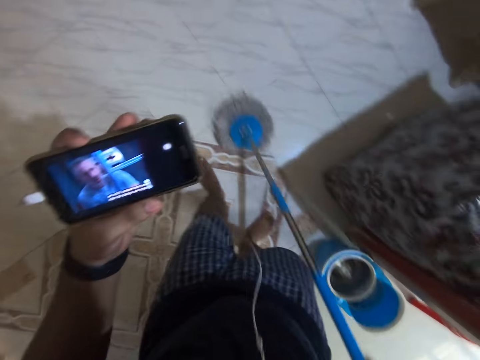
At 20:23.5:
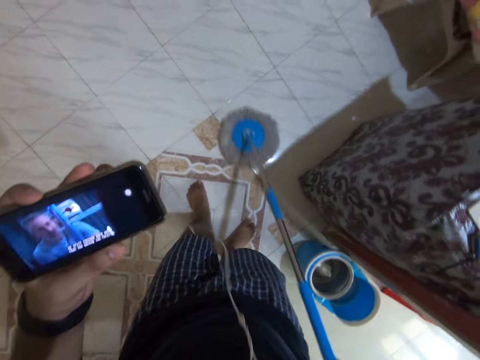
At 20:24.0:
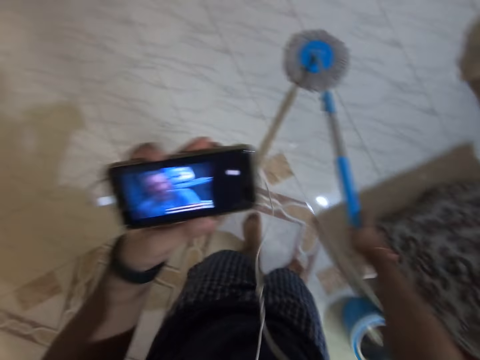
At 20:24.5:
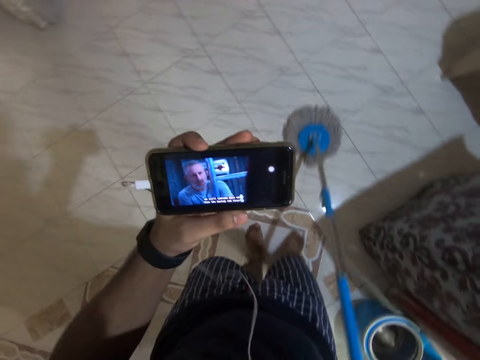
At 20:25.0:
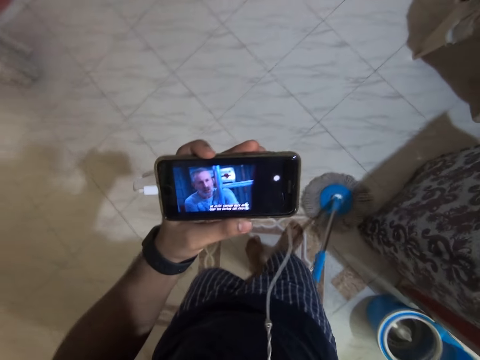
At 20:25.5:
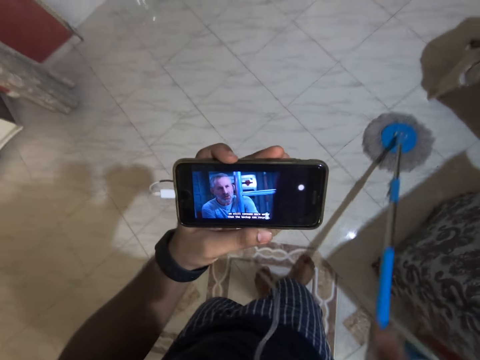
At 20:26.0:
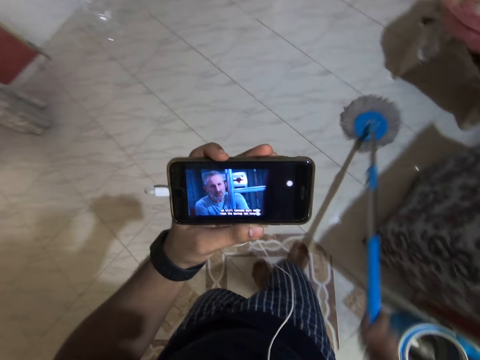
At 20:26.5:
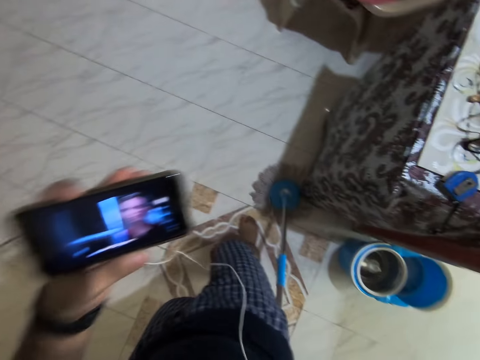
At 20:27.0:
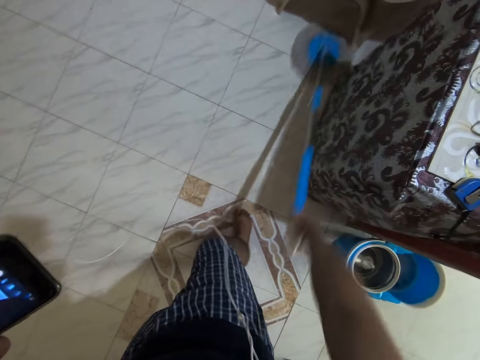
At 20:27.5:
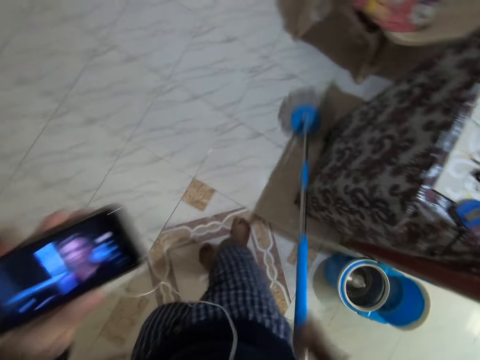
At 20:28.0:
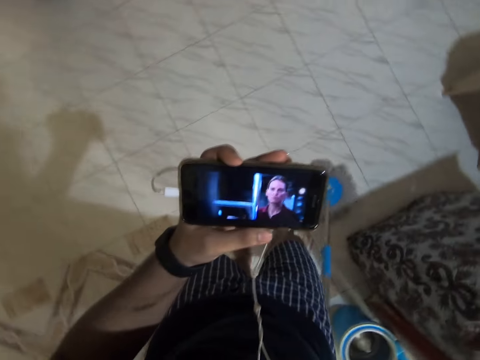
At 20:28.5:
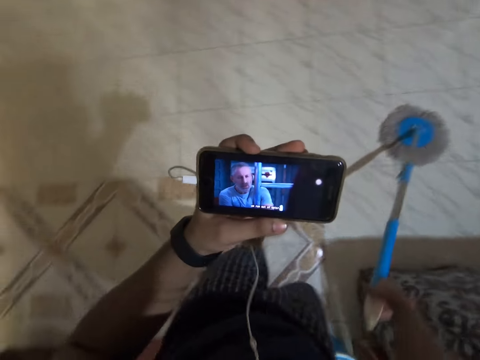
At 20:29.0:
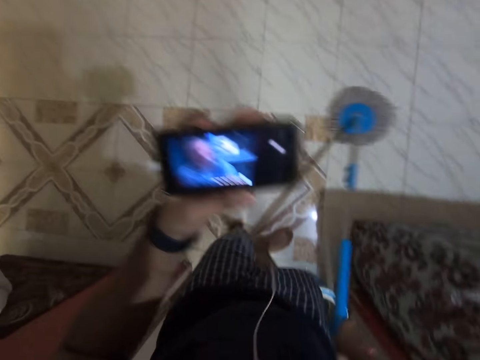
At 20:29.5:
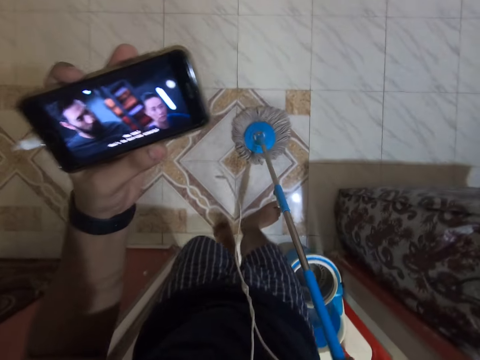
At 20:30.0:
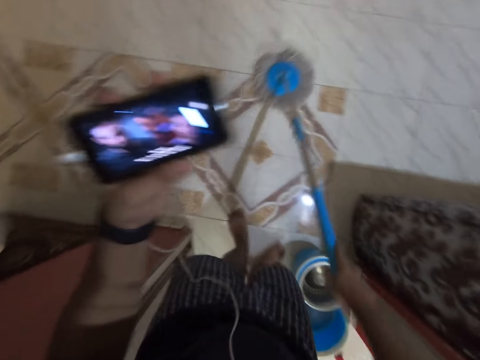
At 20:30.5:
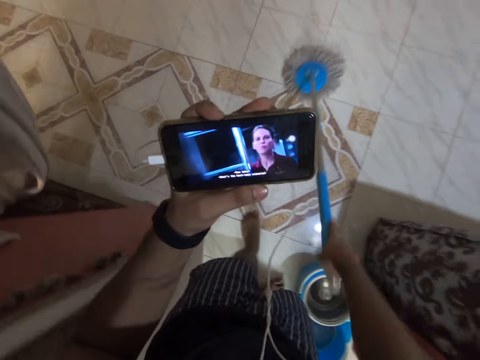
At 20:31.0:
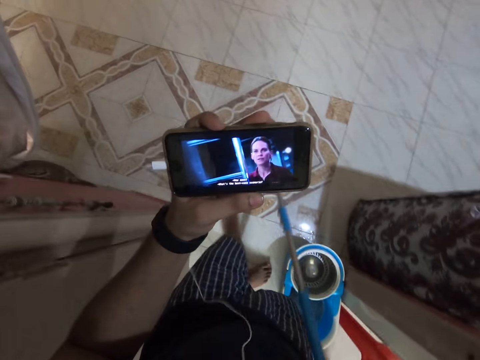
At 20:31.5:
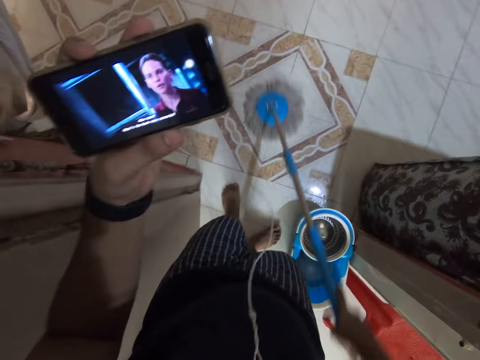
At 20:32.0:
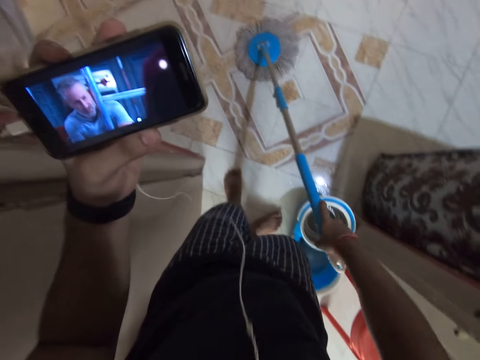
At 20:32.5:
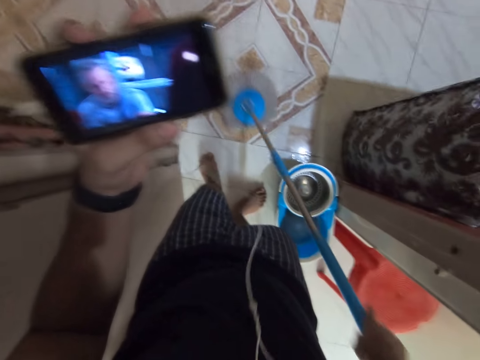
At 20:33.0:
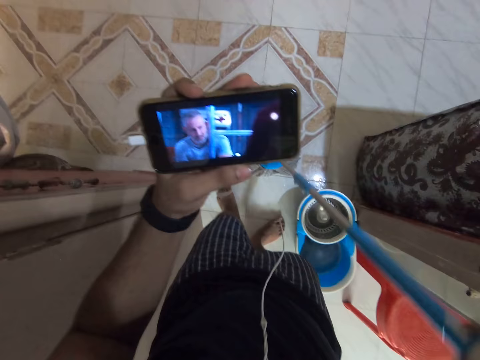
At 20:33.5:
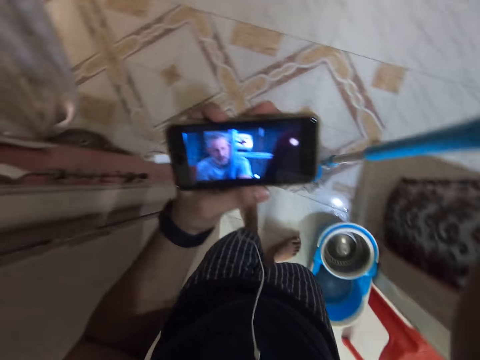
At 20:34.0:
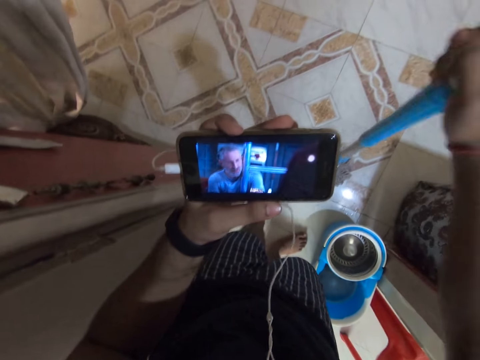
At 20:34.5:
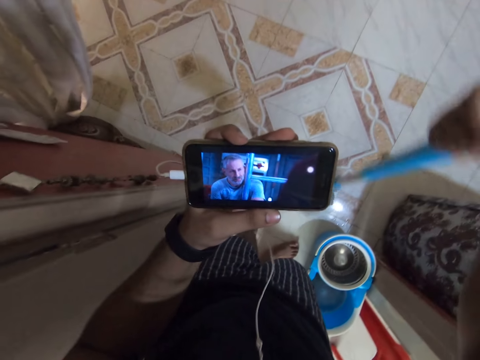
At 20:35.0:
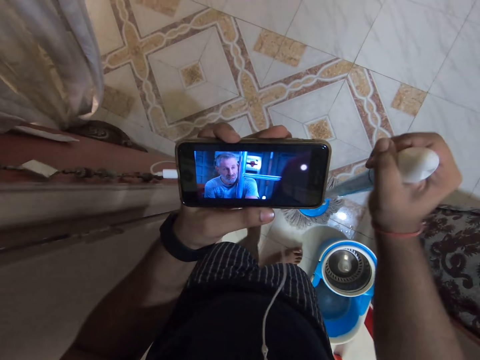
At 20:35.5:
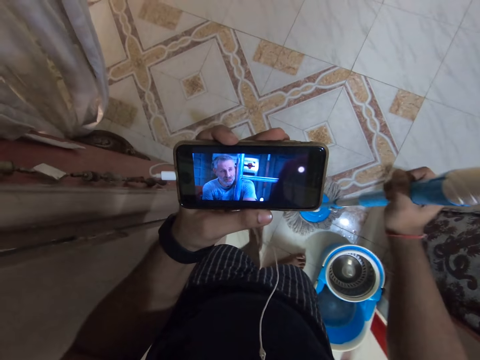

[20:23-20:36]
The camera wearer looks at the phone.

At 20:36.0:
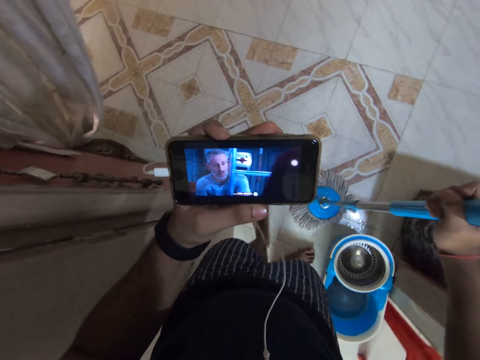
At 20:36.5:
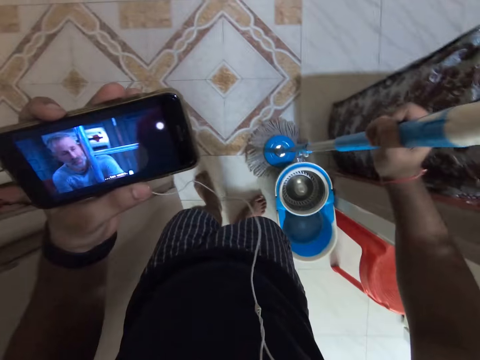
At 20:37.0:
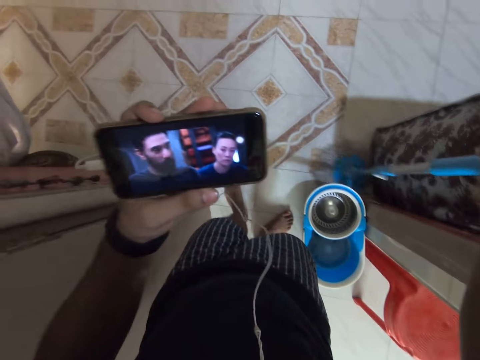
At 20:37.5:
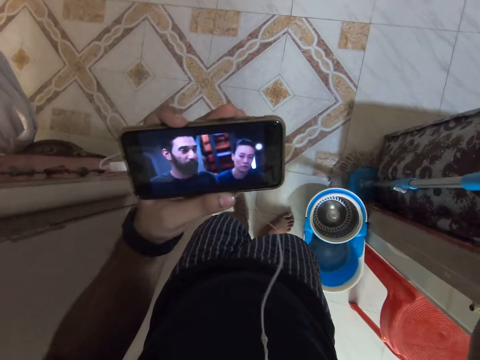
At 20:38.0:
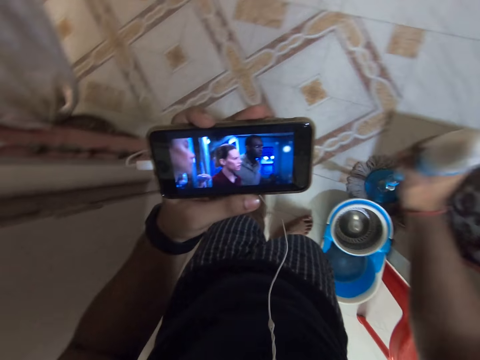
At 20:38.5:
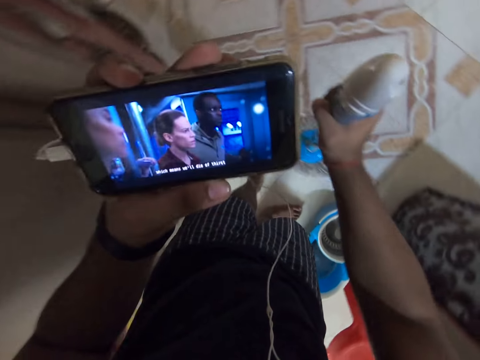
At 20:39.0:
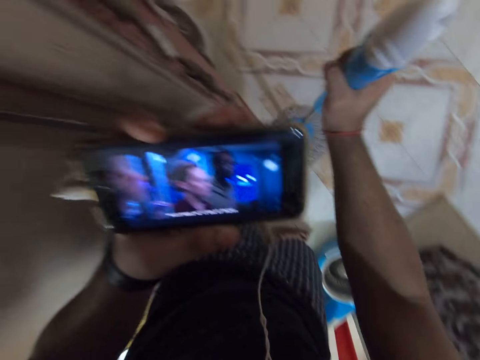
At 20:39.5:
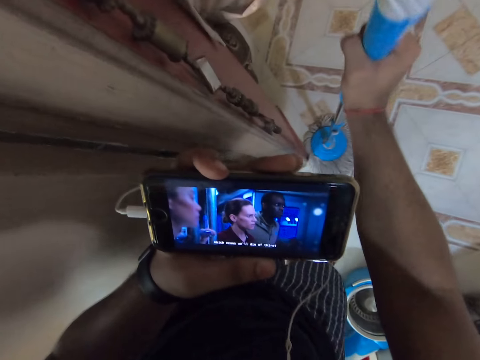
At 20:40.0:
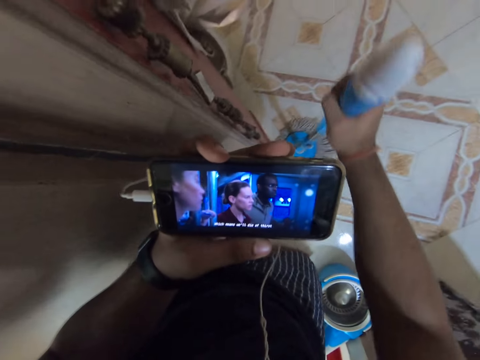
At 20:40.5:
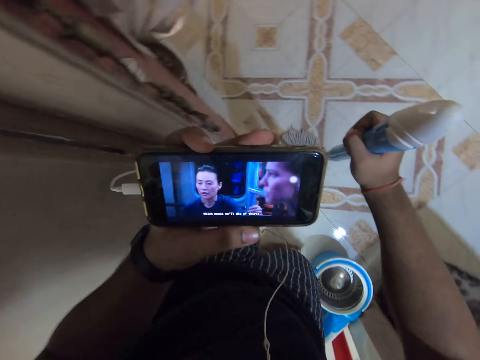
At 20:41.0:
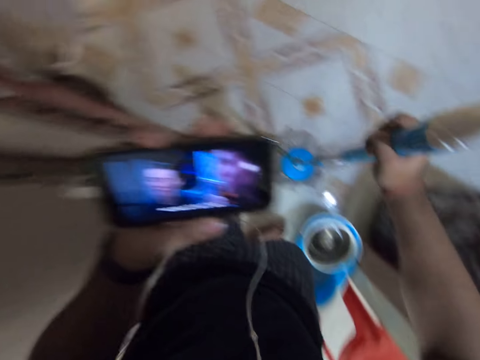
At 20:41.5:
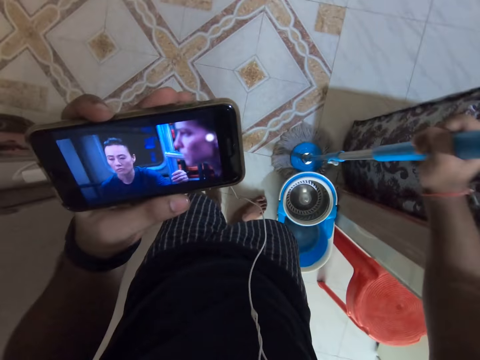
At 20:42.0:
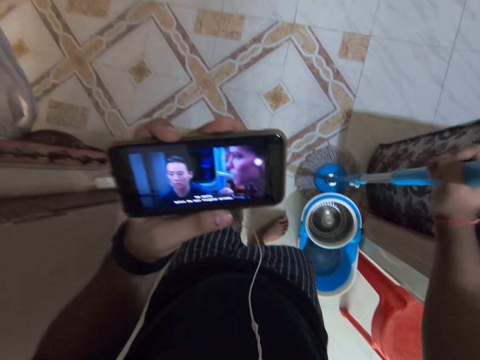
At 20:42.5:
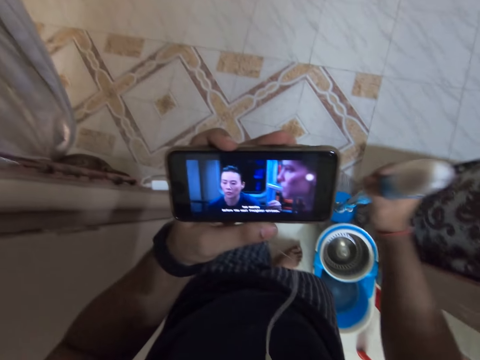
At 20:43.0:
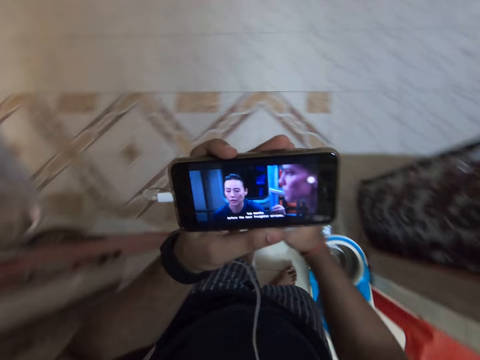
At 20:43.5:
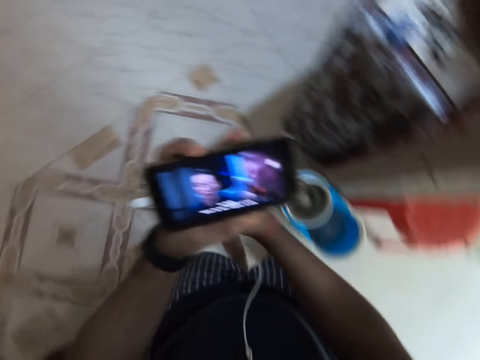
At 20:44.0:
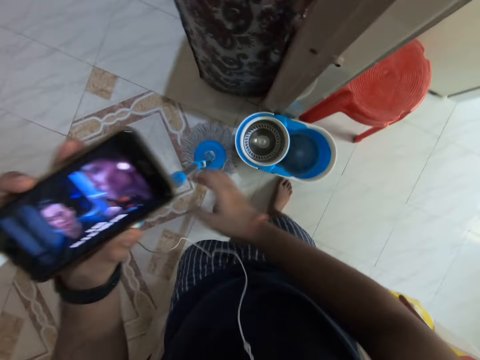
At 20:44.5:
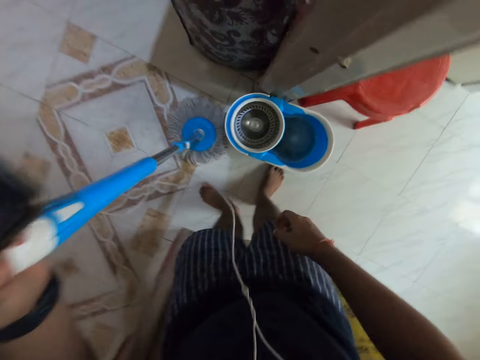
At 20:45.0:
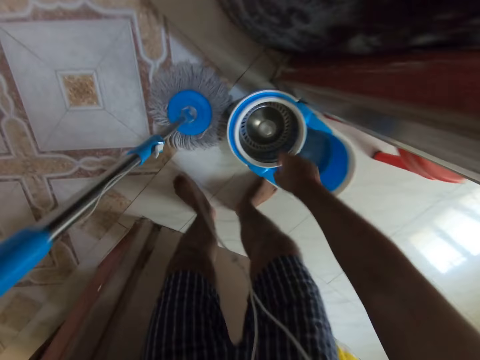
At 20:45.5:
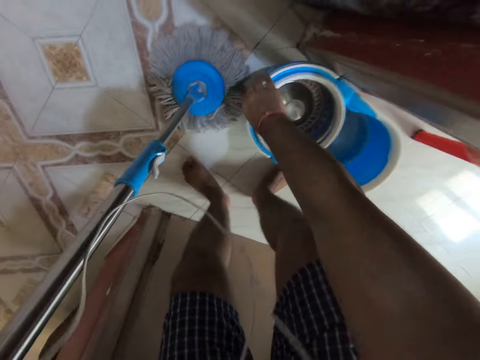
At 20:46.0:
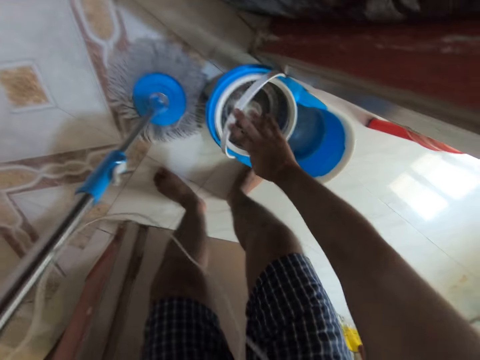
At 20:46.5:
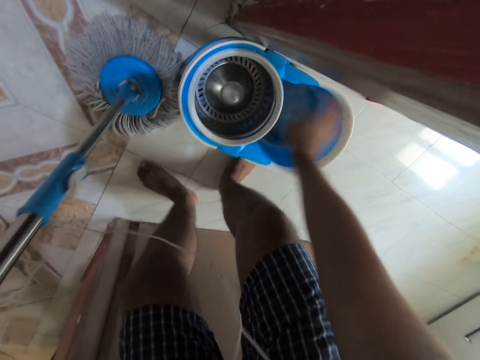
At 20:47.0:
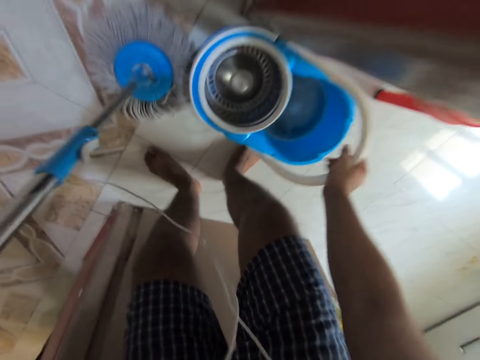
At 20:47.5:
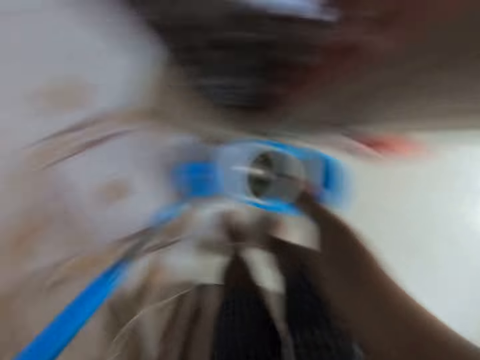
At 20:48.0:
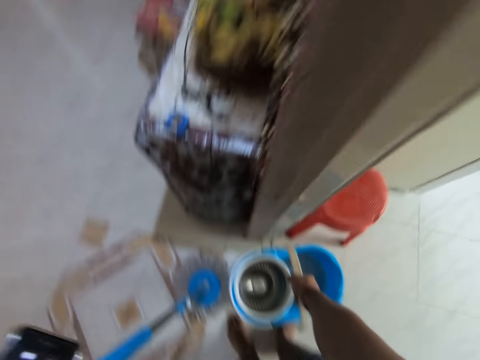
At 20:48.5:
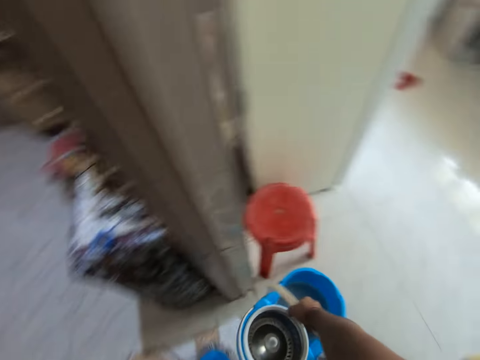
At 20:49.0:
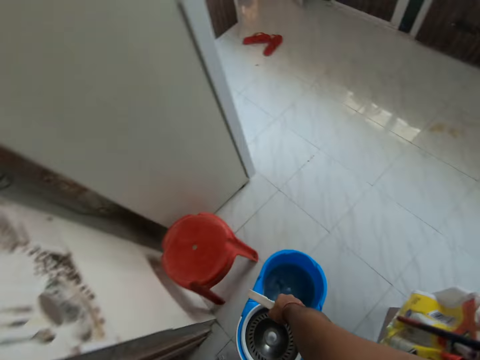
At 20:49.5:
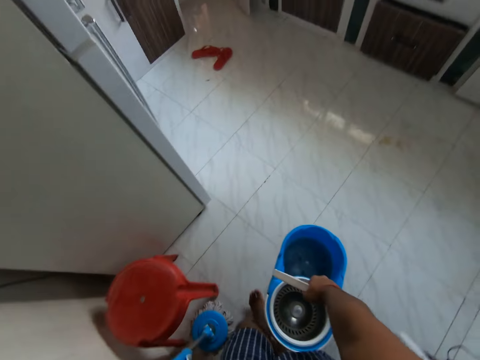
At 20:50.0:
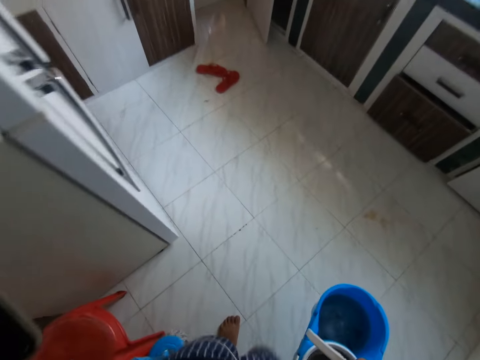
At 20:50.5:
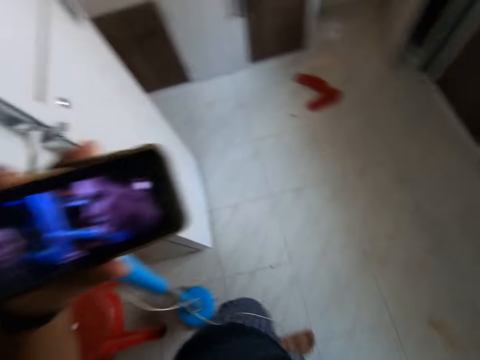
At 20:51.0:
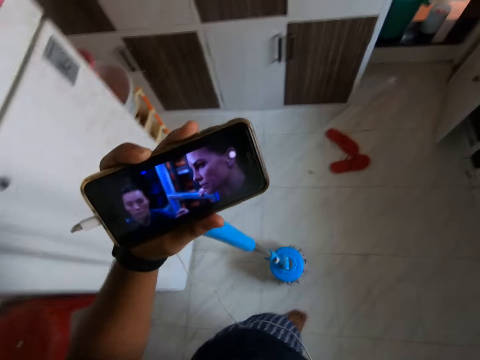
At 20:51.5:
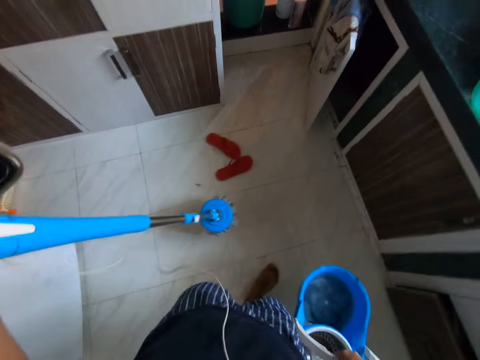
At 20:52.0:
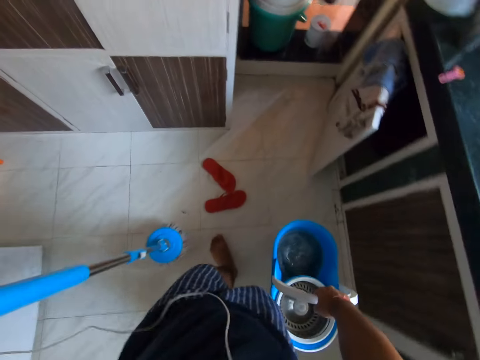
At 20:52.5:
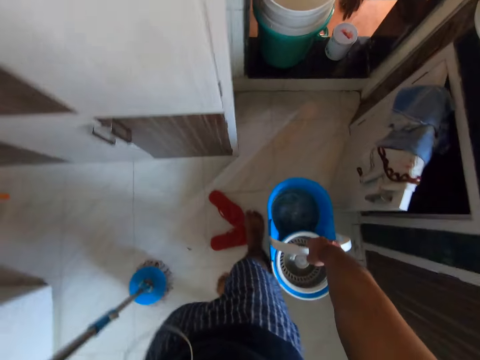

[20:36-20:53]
The camera wearer mops the floor. They turn right. They pull up the bucket handle. They carry the bucket. They let go of the bucket handle. They pull up the bucket handle. They lift up the bucket. They walk forward with the mopping broom and the bucket in the room. They turn right. They look at the phone.
